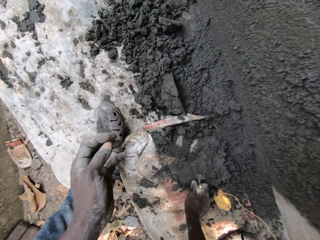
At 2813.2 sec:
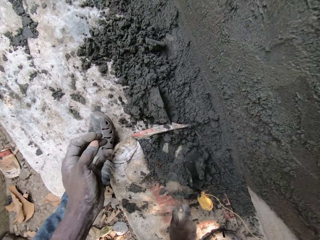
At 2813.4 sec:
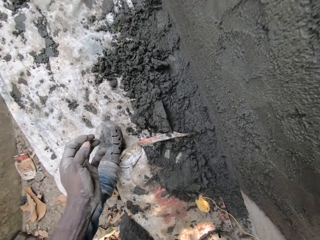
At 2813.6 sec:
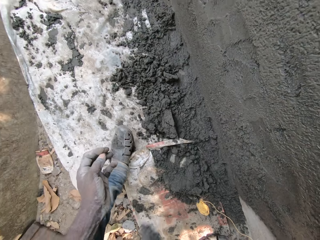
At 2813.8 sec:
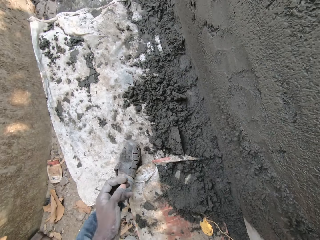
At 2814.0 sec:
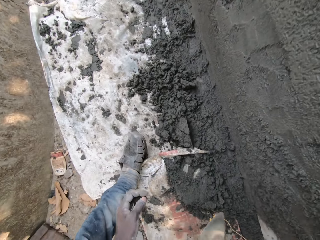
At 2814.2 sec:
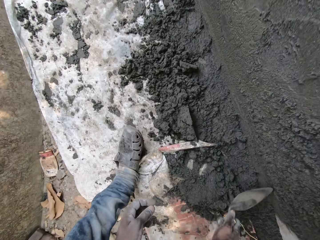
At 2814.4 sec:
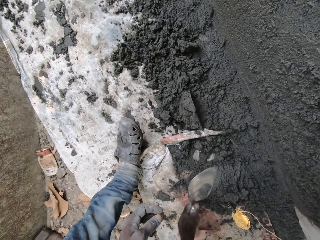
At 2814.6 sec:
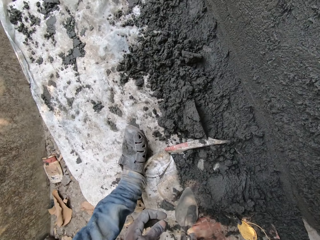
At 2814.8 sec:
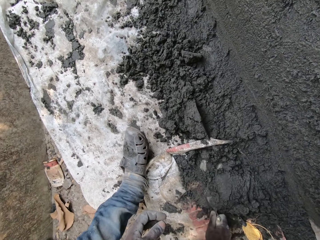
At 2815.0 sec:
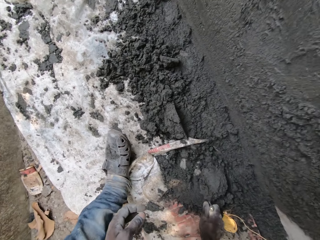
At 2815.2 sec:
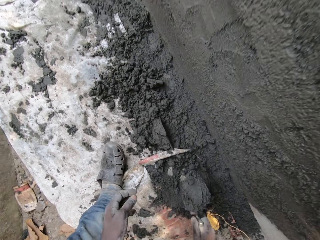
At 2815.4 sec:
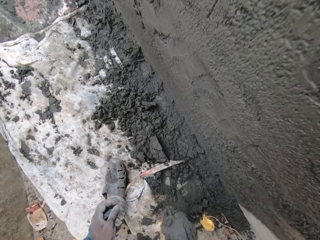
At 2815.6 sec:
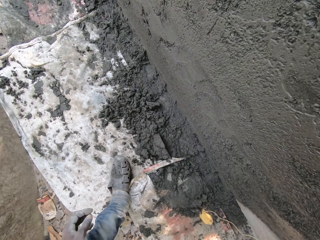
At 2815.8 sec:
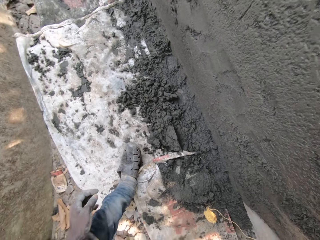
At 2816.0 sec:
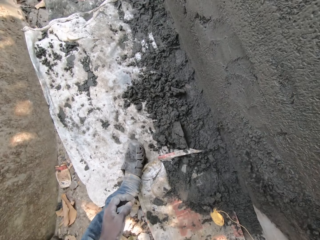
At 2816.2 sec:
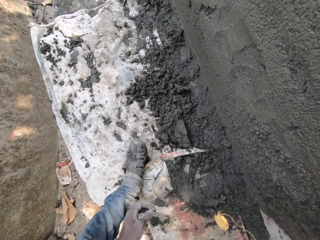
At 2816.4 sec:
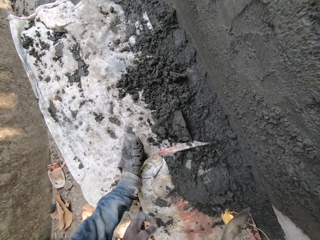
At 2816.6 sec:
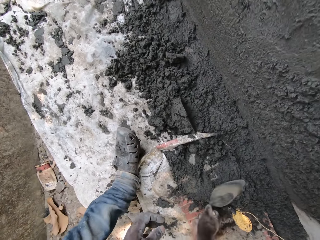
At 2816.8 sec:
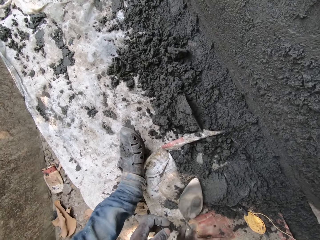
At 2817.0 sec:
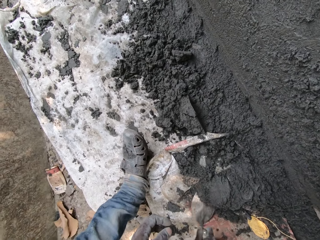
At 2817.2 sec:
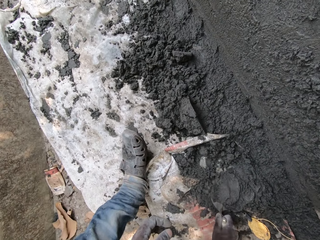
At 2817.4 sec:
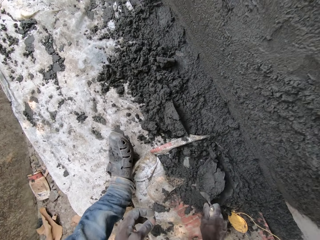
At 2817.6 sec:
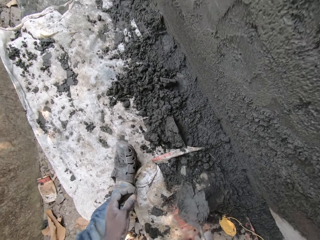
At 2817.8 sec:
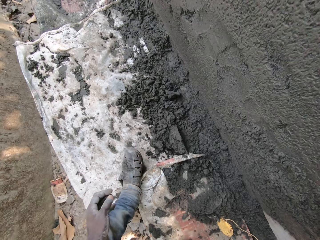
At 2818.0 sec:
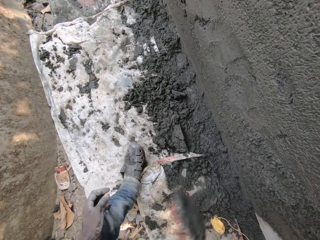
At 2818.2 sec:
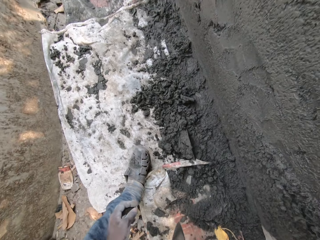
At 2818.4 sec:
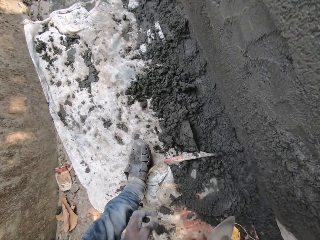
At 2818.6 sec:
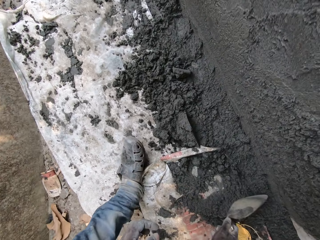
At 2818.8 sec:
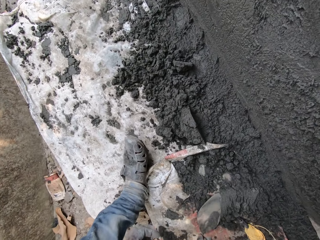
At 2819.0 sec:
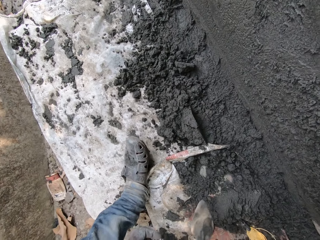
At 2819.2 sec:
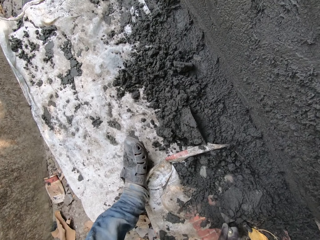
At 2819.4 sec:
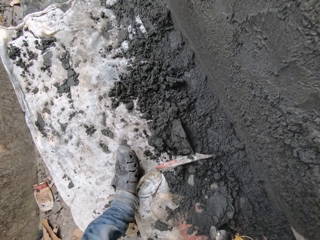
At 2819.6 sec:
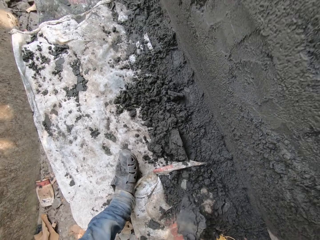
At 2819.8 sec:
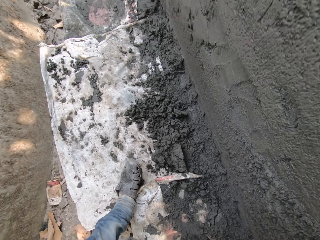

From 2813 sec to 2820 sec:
The camera wearer scoops the cement mortar on the ground with the hand trowel in his right hand. He spreads the cement mortar in the hand trowel on the wall with his right hand. He scoops the cement mortar on the ground with the hand trowel in his right hand. He spreads the cement mortar in the hand trowel on the wall with his right hand. He scoops the cement mortar on the ground with the hand trowel in his right hand. He spreads the cement mortar in the hand trowel on the wall with his right hand. He scoops the cement mortar on the ground with the hand trowel in his right hand. He converses with a man and another man.

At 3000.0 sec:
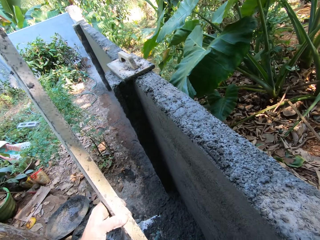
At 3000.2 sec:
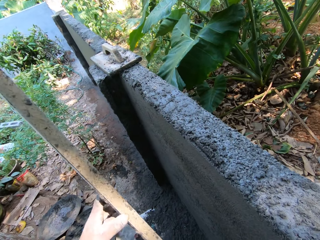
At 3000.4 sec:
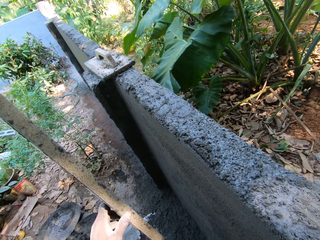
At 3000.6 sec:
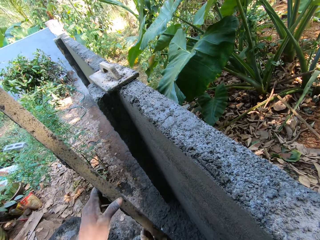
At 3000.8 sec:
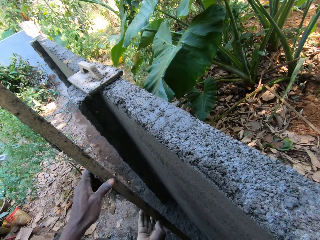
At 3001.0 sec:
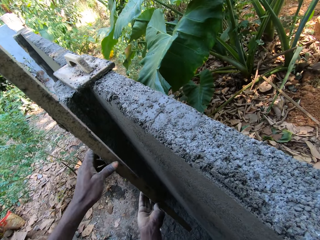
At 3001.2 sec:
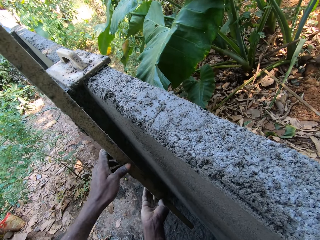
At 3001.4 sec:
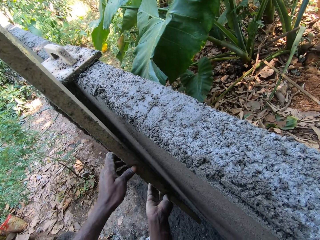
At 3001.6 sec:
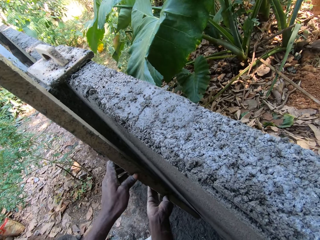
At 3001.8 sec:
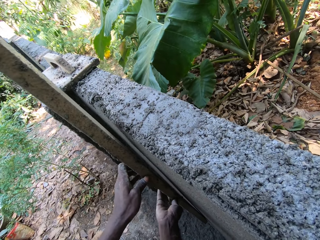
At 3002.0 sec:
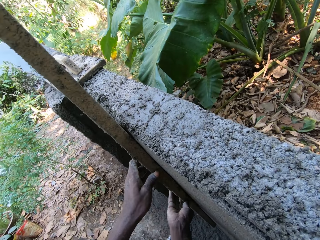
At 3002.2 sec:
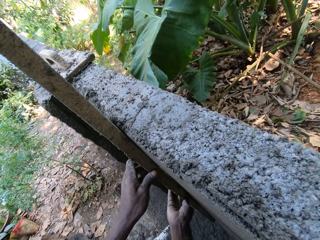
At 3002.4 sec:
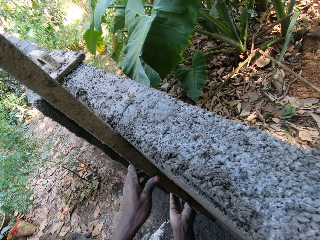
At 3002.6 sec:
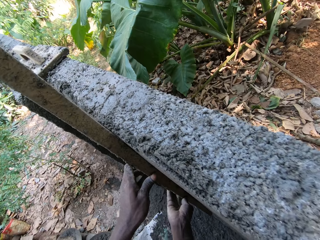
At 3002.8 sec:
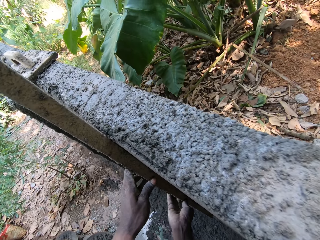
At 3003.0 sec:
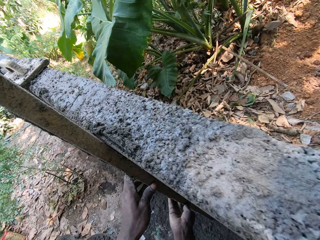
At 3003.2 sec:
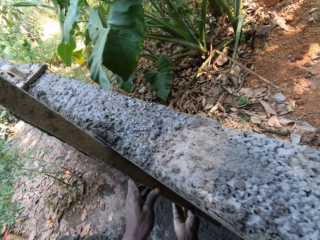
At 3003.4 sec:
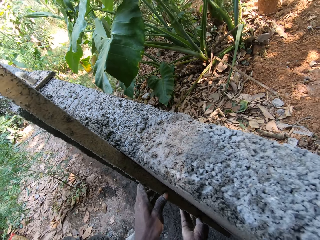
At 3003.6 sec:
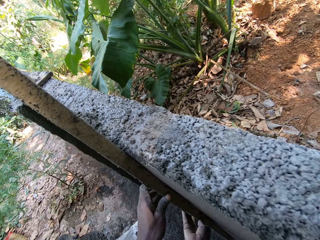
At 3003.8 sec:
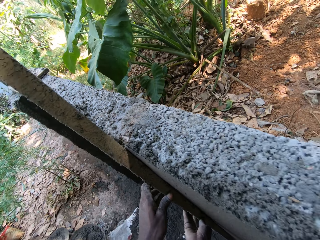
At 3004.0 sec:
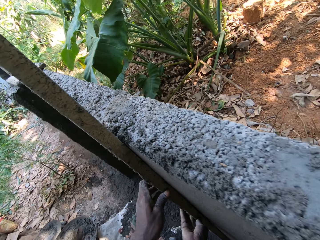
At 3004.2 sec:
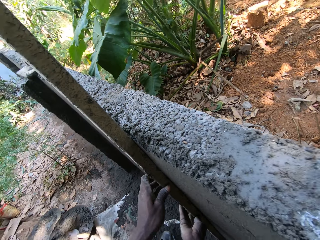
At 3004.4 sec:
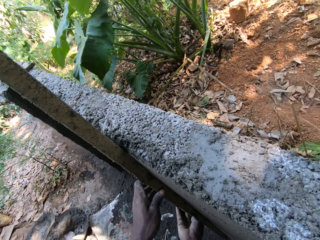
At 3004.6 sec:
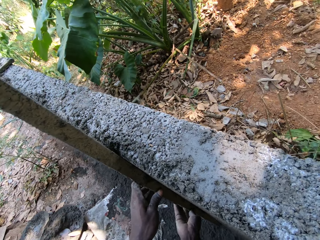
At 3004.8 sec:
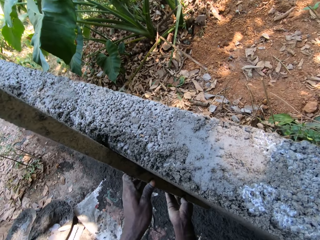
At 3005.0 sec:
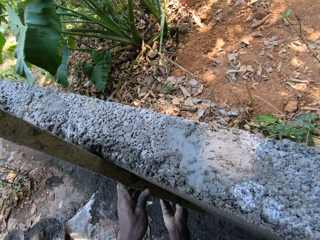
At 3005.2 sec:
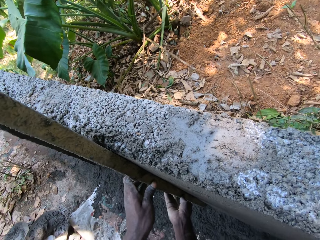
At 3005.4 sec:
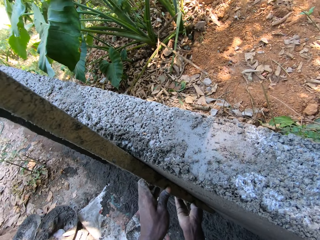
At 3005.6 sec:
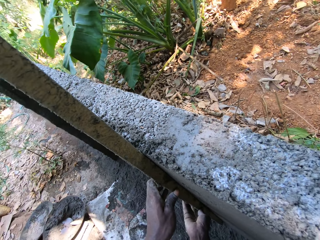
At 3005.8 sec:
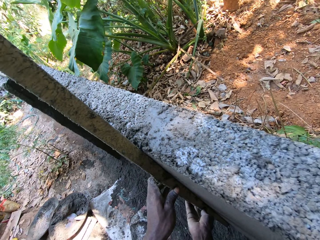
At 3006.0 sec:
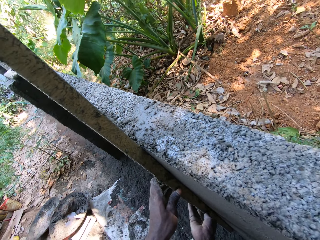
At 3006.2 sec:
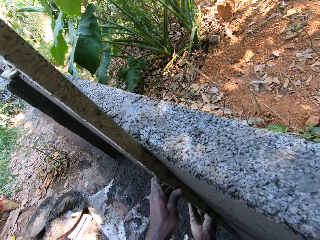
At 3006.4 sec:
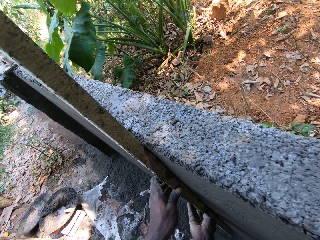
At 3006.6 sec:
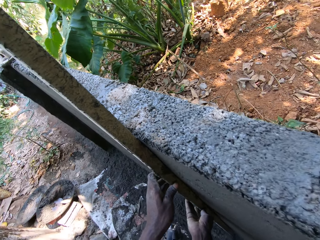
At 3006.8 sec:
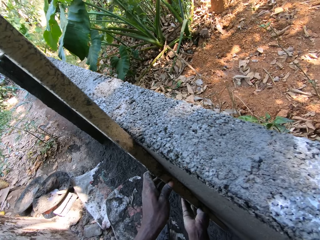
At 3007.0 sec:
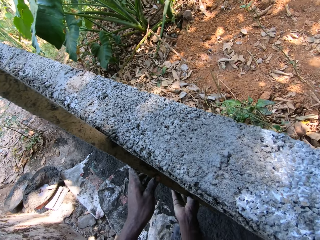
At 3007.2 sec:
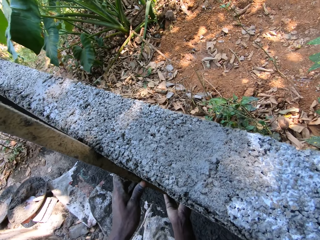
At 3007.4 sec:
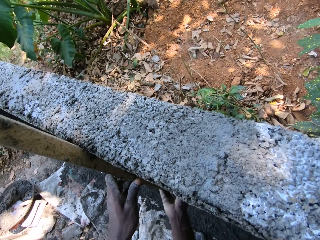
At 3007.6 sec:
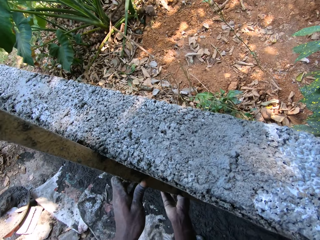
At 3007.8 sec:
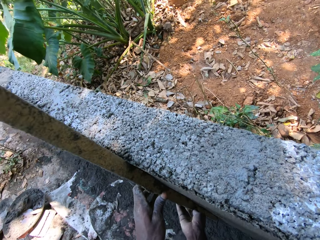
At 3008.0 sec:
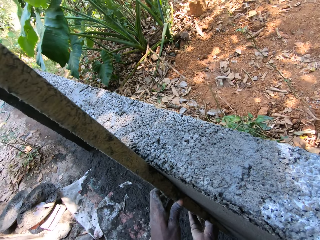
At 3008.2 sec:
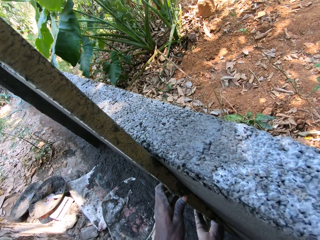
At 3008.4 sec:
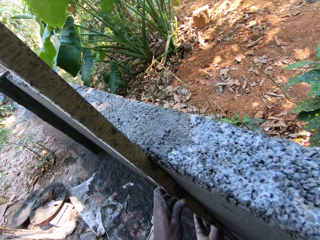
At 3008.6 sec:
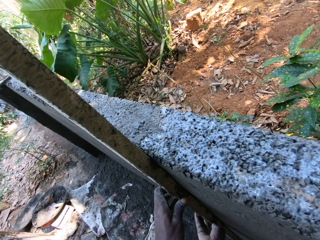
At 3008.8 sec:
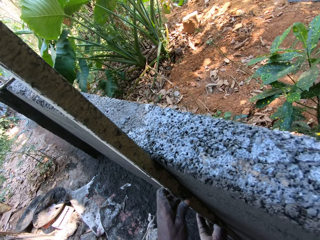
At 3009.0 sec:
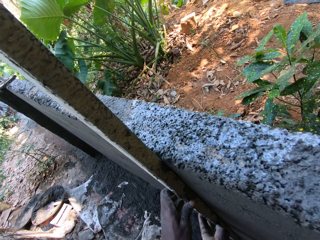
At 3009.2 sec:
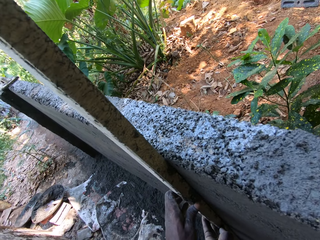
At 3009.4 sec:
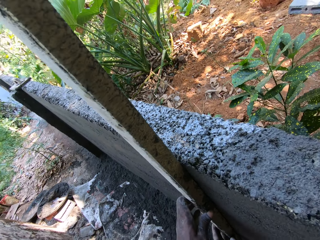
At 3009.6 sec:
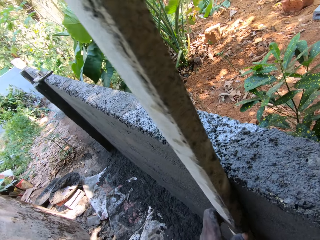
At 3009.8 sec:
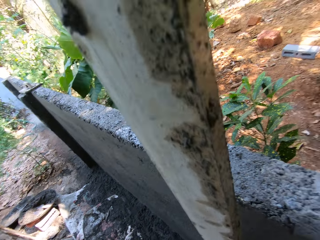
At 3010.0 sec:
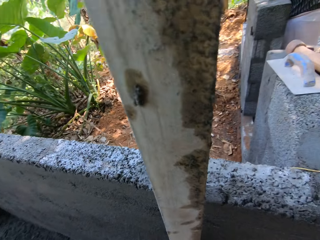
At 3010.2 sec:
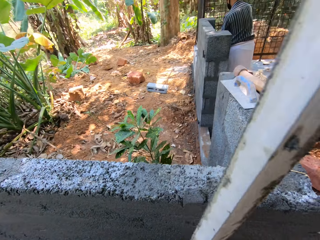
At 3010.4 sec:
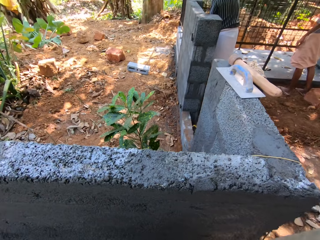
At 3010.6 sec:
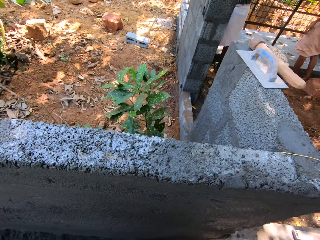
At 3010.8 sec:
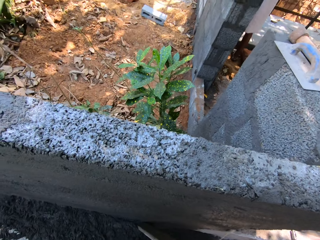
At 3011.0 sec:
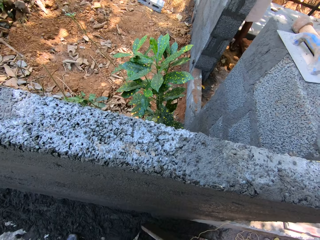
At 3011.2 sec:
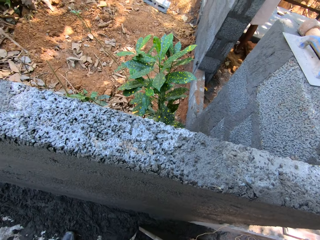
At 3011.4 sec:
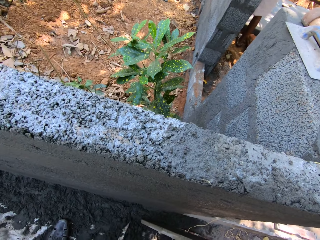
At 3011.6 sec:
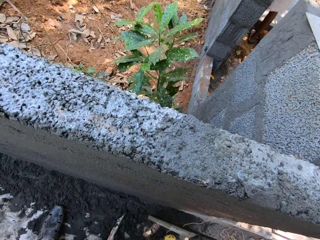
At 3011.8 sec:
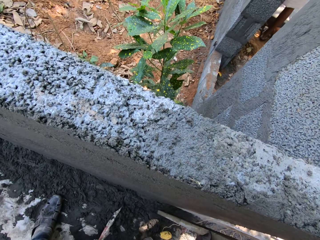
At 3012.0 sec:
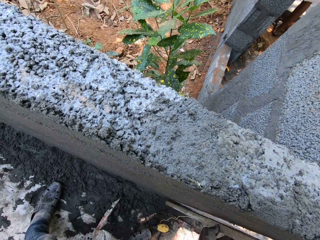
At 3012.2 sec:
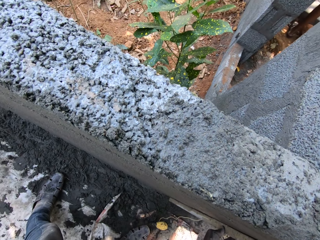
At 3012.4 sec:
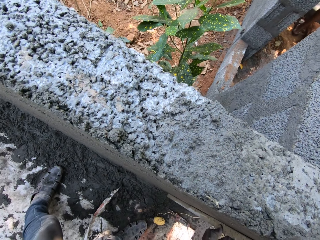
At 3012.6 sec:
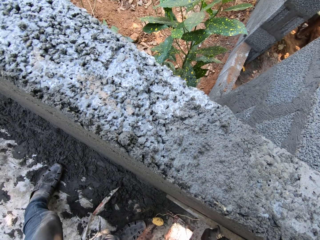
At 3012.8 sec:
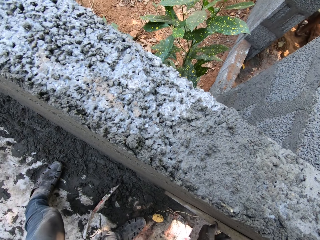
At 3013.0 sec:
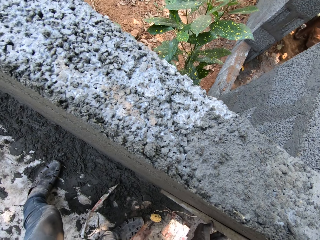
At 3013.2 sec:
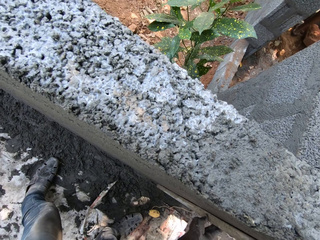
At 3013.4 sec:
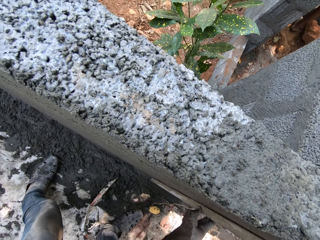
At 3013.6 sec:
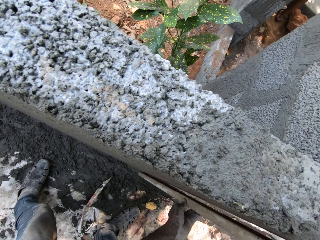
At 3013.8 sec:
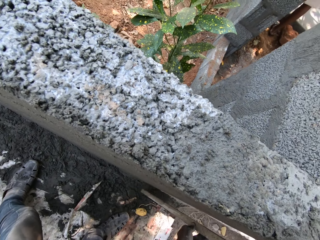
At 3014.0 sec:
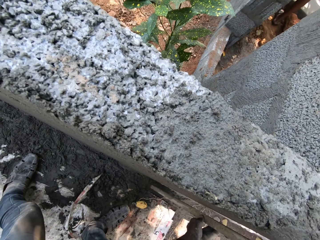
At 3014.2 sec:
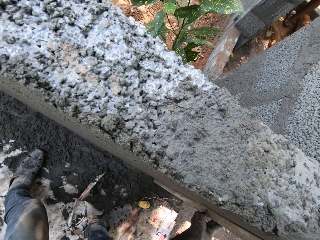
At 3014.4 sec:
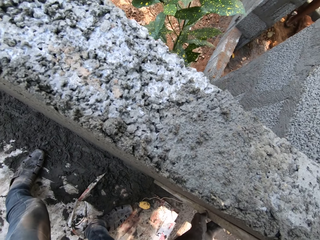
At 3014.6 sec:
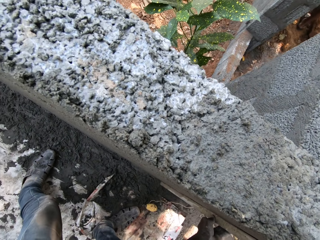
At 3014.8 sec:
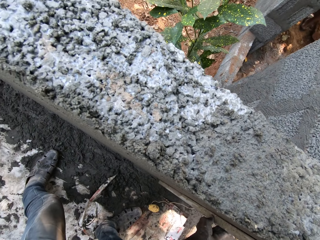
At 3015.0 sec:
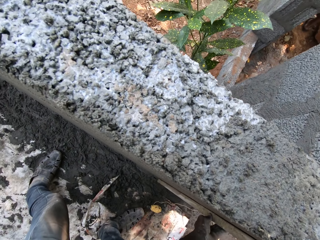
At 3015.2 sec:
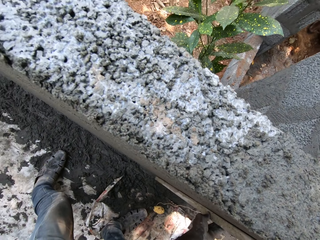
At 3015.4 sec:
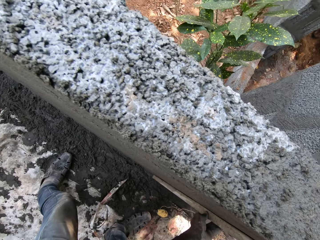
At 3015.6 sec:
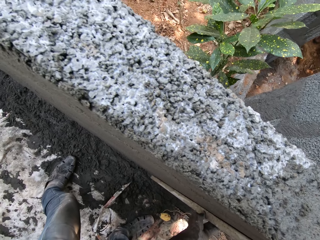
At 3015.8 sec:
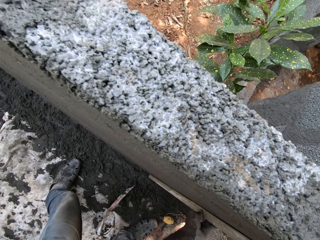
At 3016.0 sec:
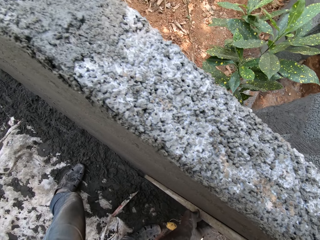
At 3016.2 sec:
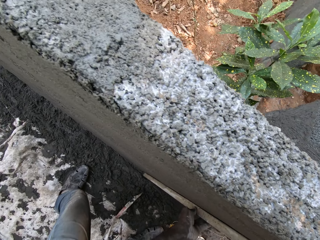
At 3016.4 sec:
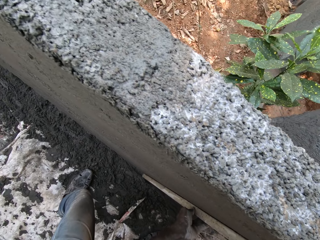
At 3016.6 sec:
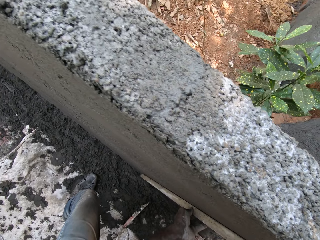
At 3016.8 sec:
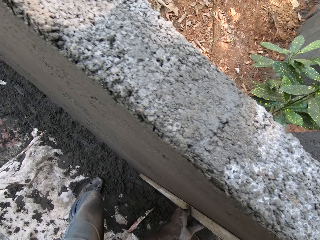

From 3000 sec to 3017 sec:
The camera wearer smoothens the wall plaster with the aluminium channel in his hands. He does this repeatedly.
